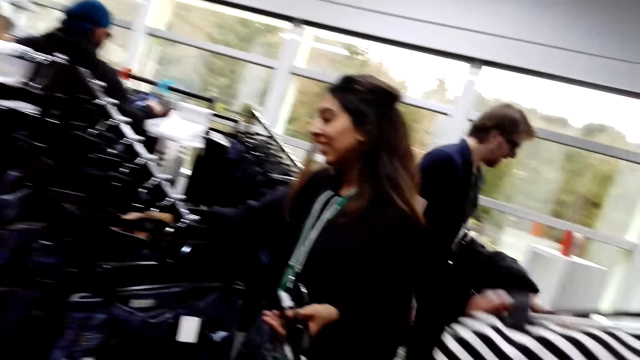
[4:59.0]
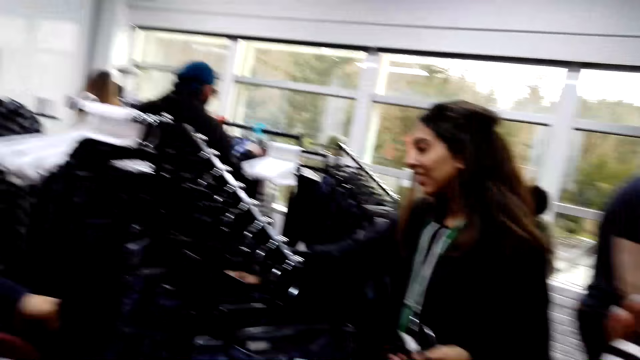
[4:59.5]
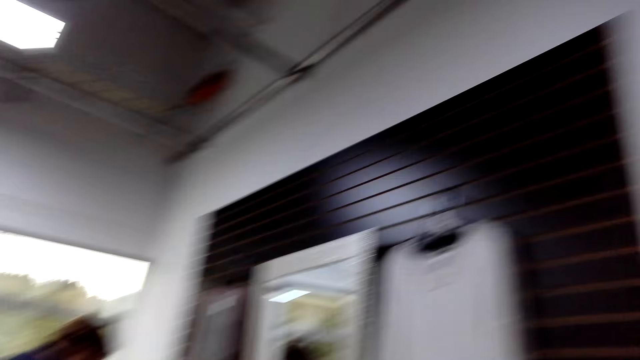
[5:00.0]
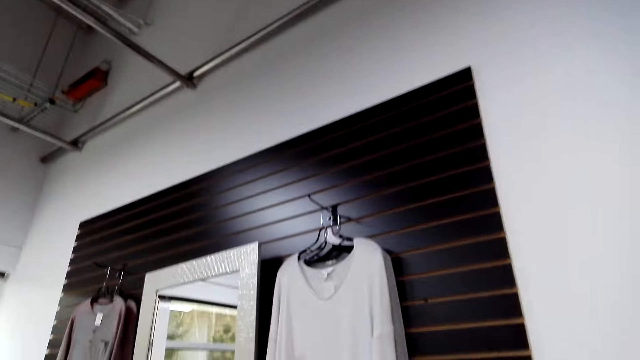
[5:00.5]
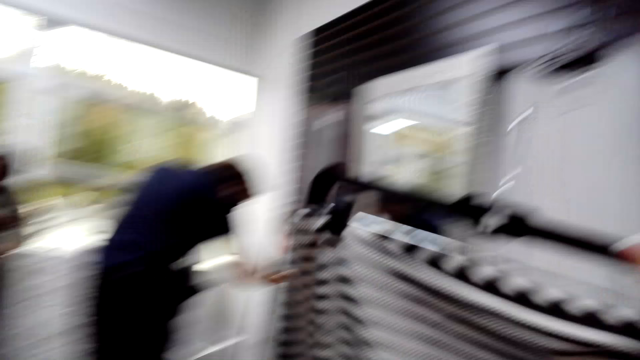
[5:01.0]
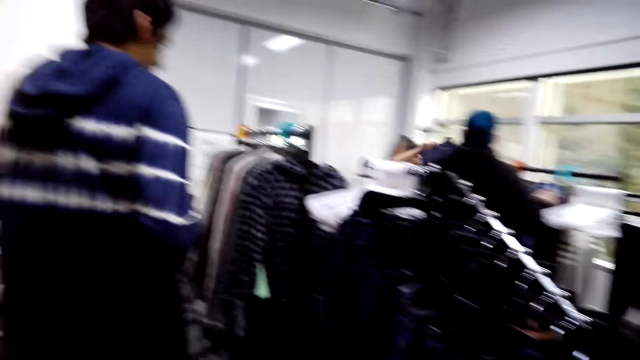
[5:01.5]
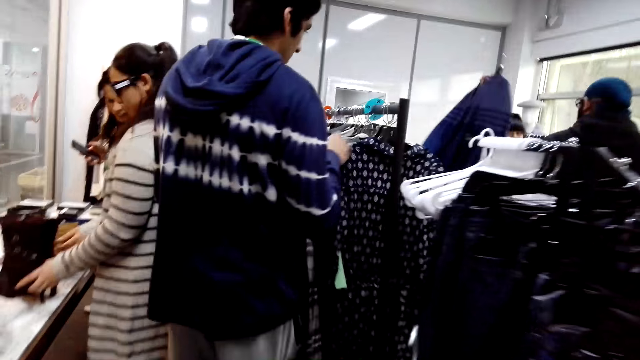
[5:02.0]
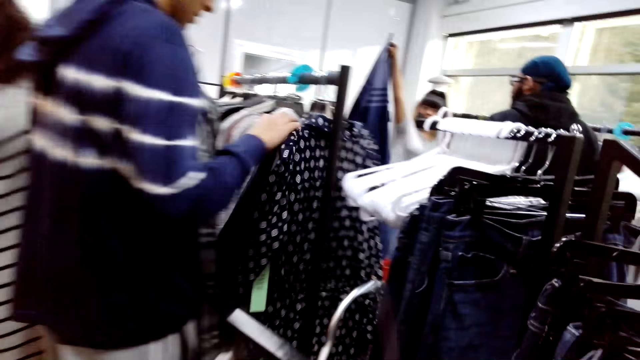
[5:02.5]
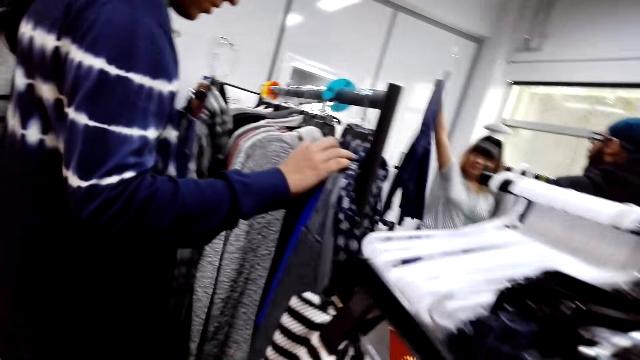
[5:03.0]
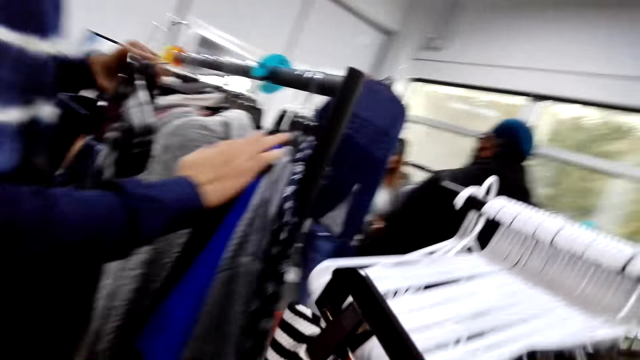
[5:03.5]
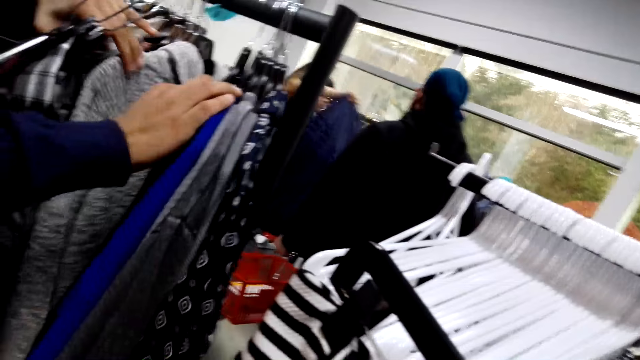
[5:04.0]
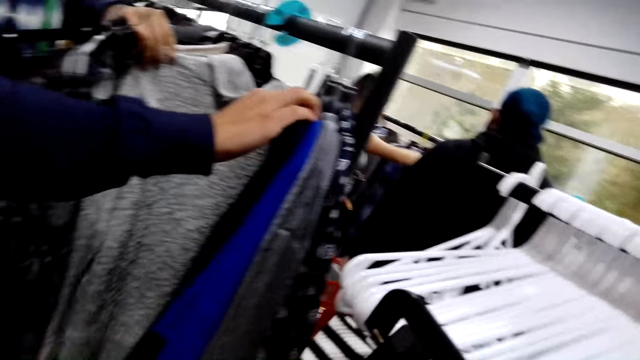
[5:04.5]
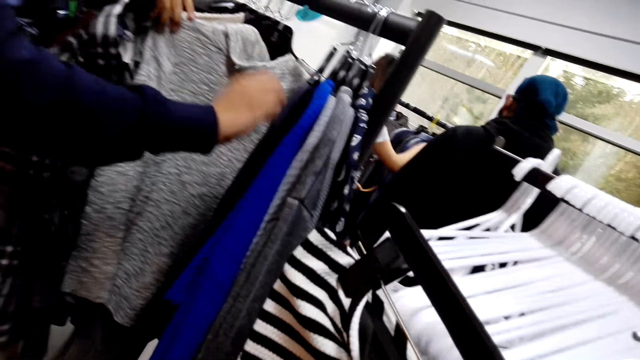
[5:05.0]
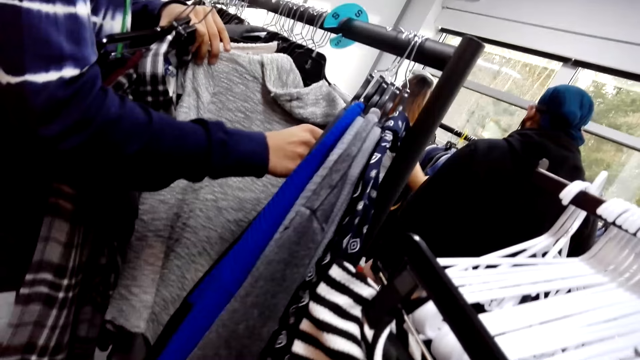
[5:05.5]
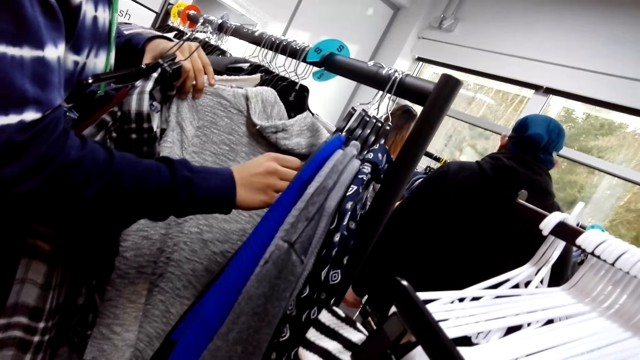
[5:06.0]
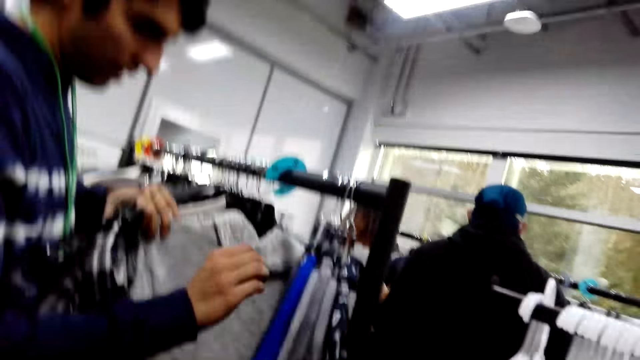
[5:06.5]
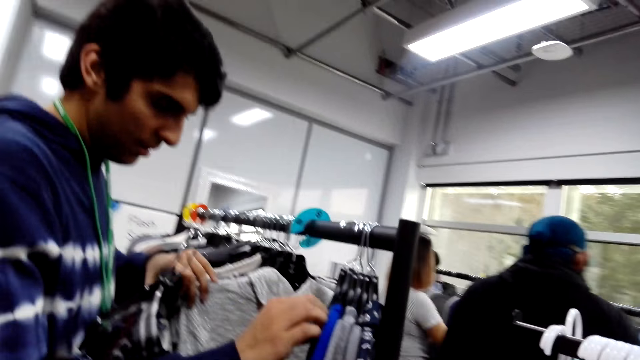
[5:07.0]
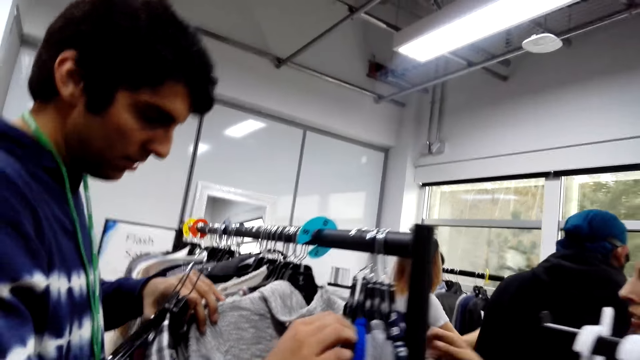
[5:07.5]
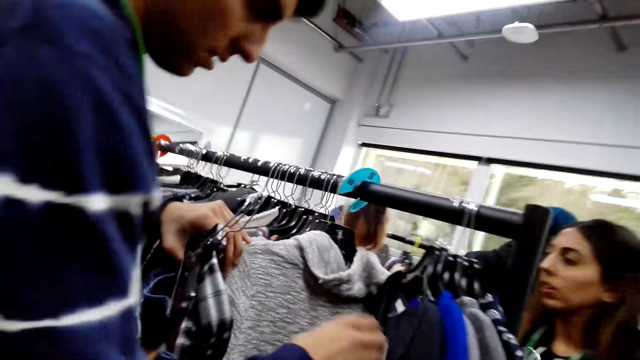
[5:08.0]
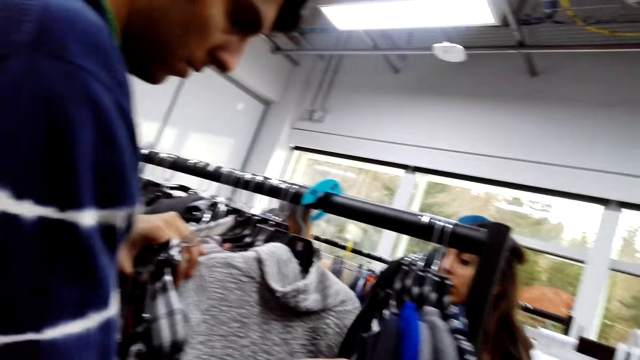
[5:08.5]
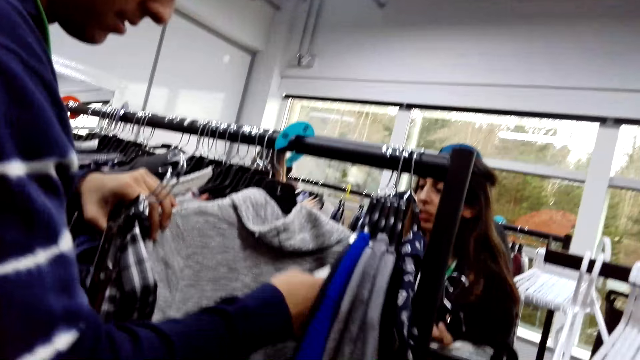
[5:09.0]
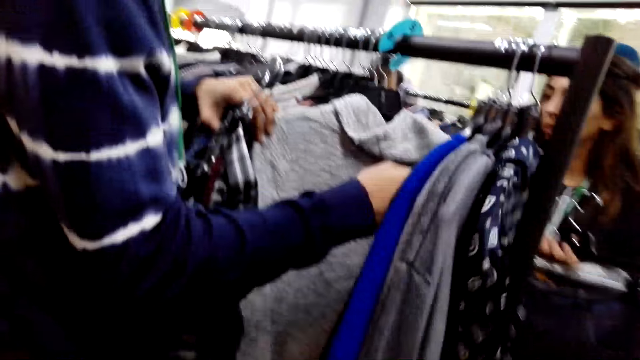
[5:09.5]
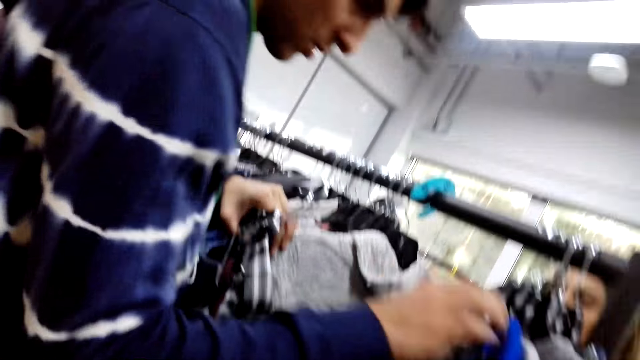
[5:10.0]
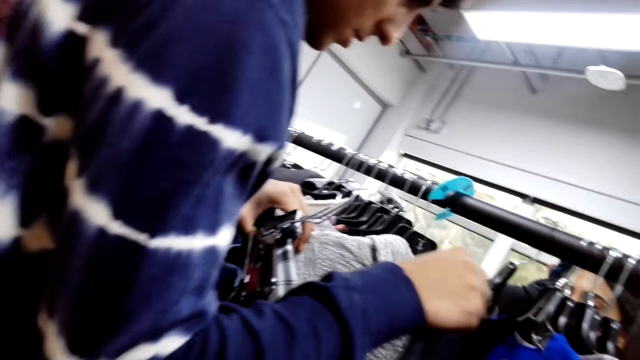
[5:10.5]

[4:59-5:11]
A man is helping the camera wearer look for a shirt. The man looks at the clothes.

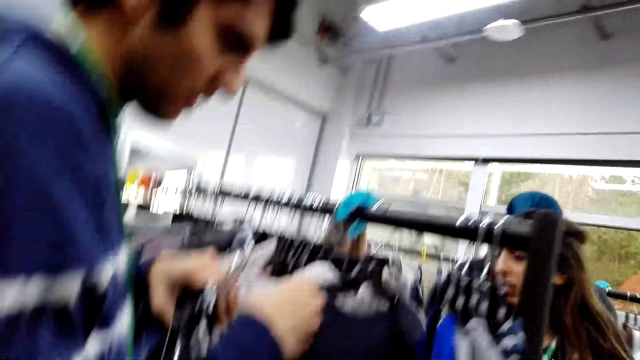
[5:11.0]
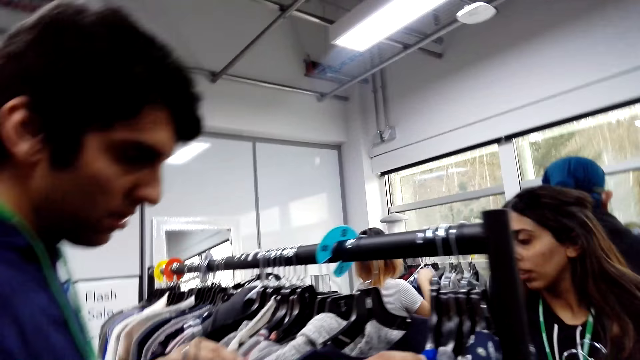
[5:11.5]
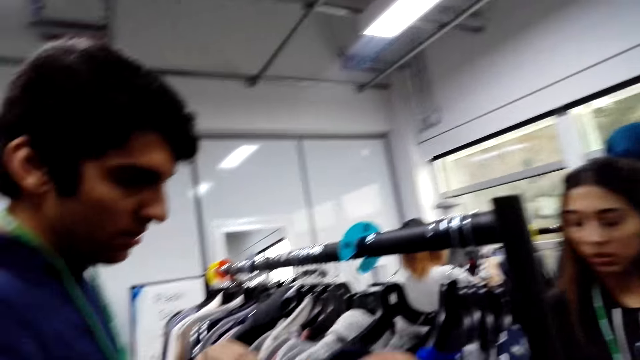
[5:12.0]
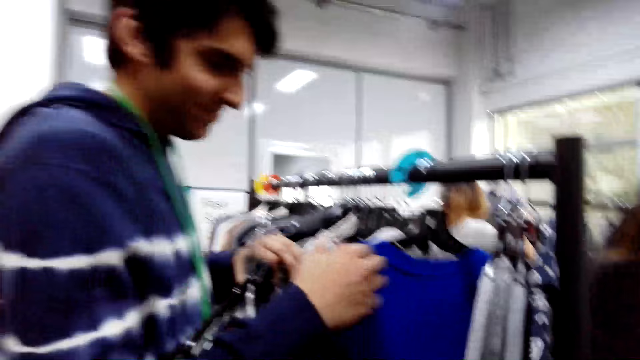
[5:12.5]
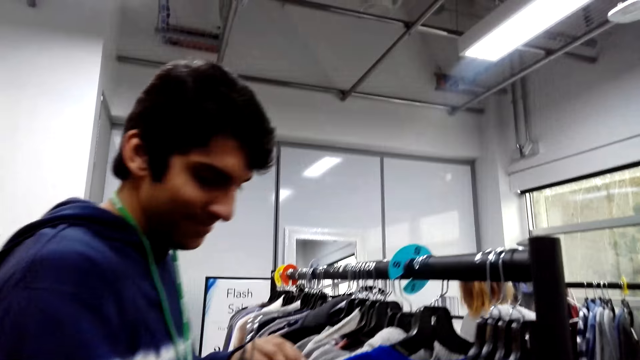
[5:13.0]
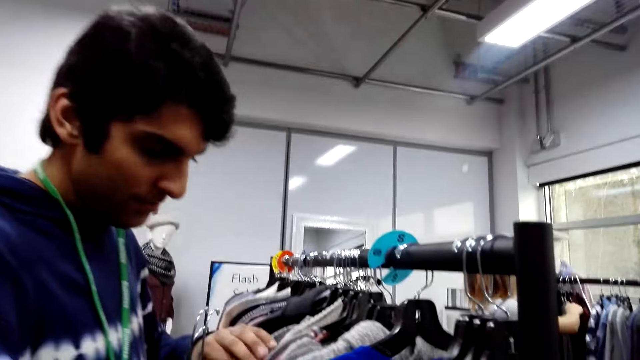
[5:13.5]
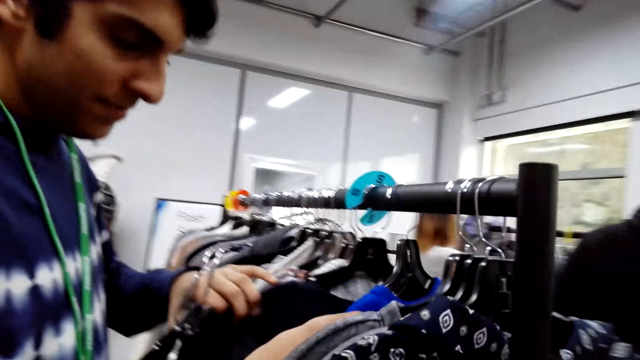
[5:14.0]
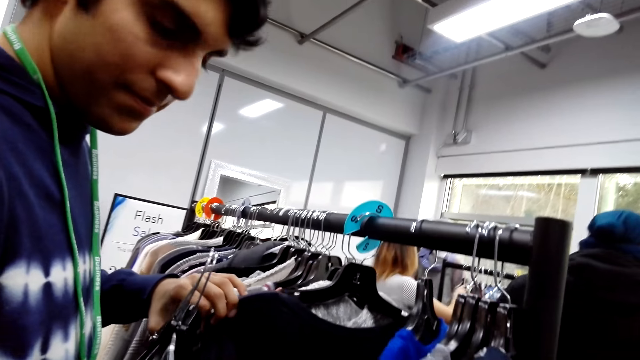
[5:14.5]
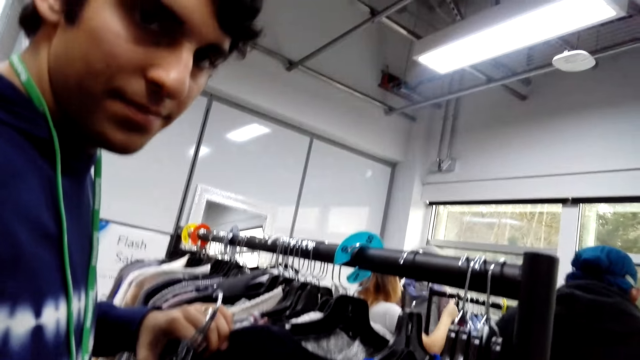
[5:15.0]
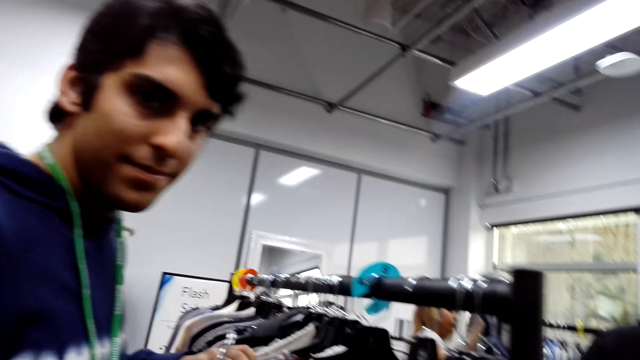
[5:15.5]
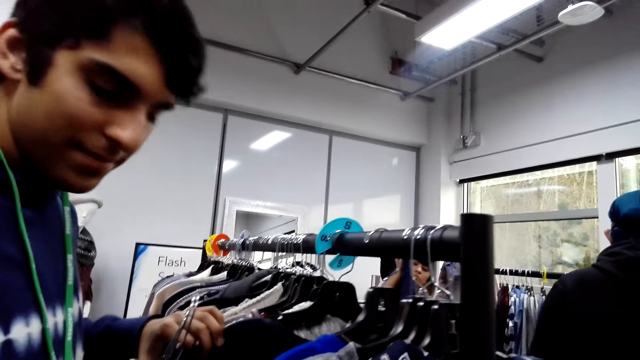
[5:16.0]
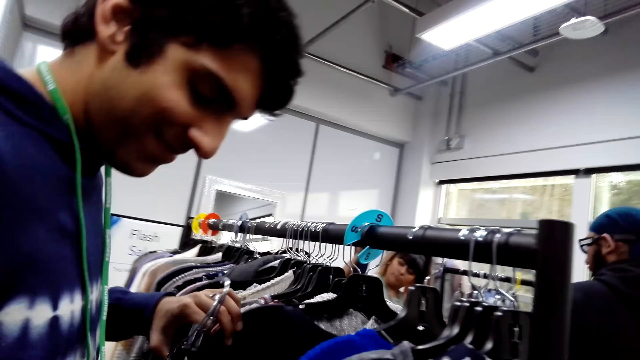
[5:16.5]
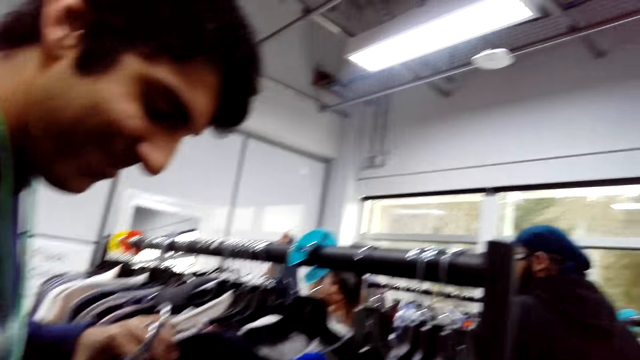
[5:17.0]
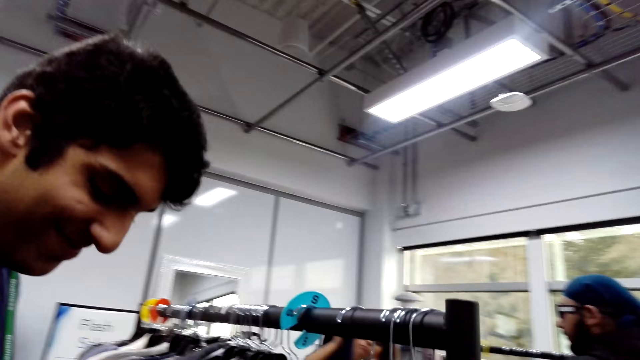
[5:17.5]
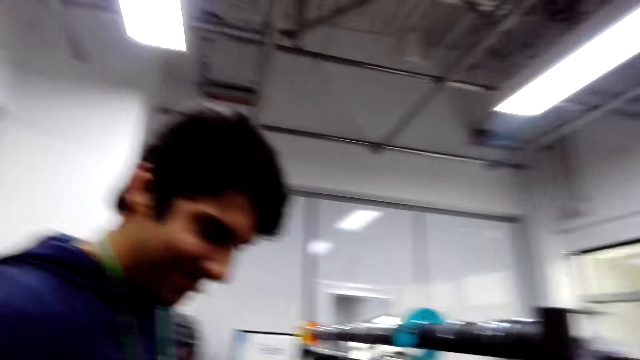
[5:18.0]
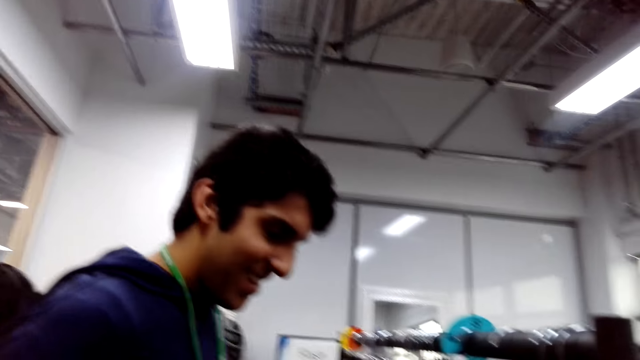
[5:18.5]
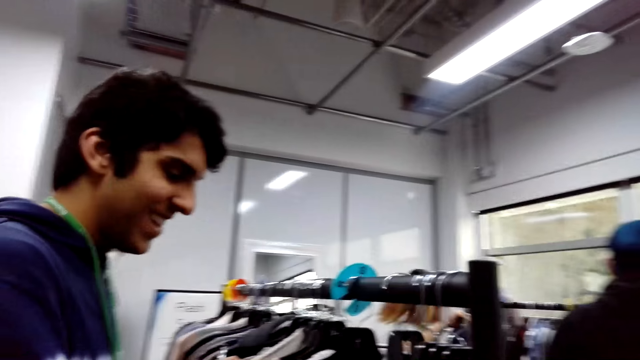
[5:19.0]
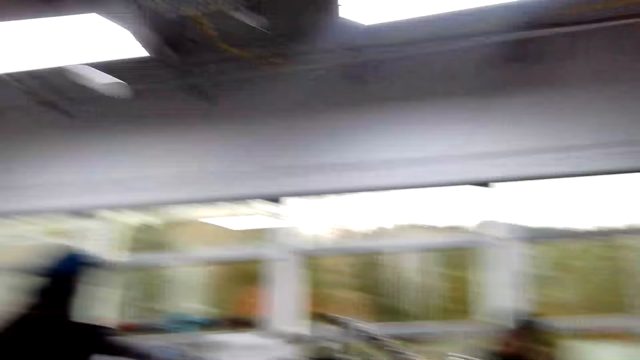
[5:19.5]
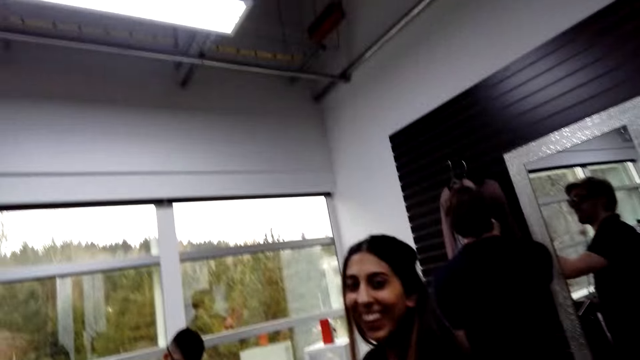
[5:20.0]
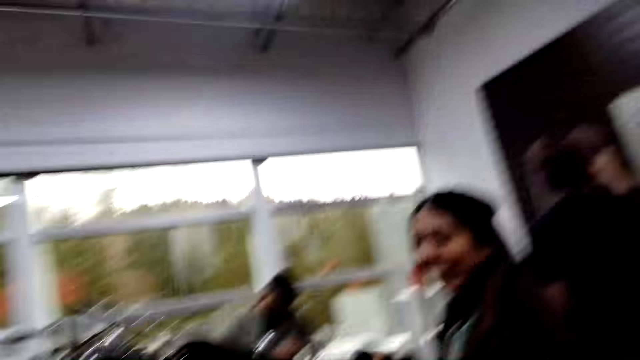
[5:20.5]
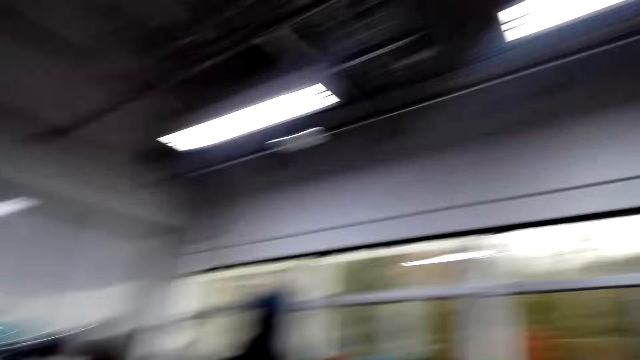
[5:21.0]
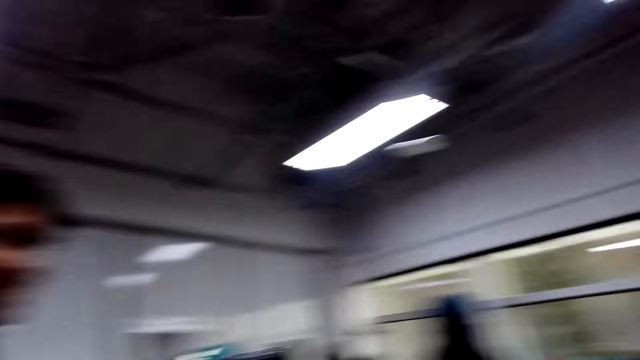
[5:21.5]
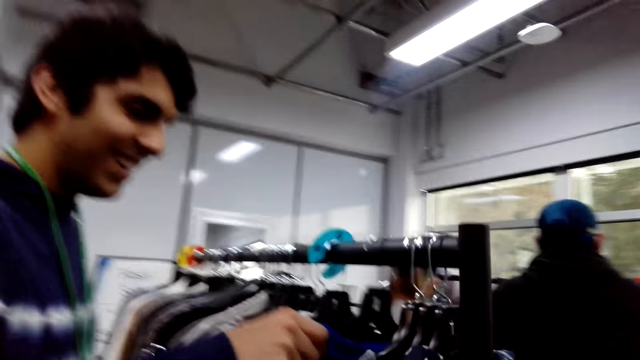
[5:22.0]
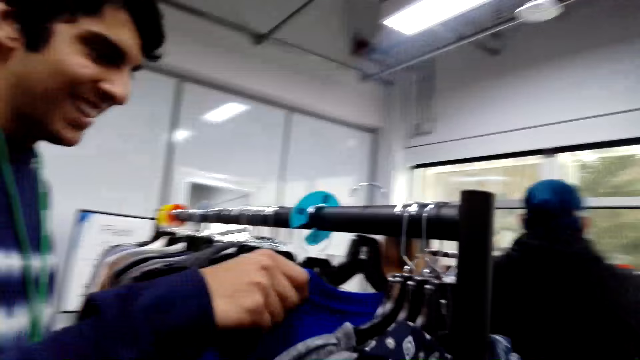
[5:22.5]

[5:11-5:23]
The camera wearer looks at the clothes. They look at a lady.
